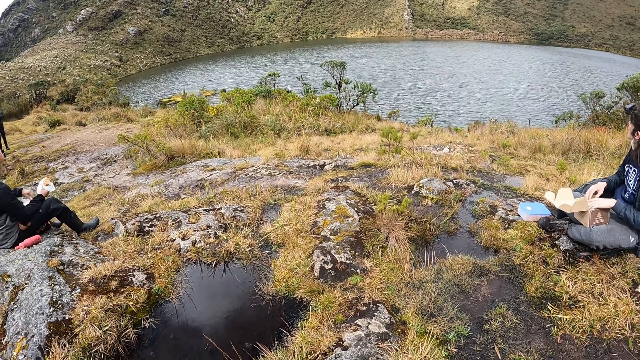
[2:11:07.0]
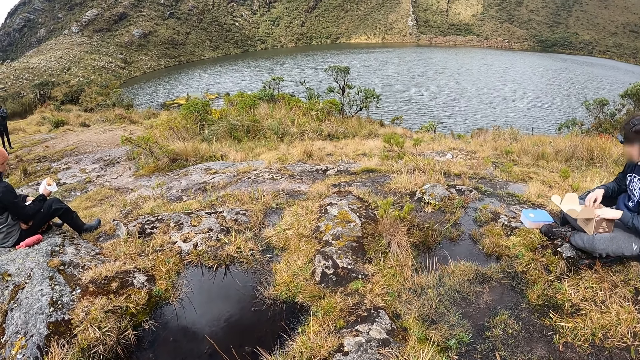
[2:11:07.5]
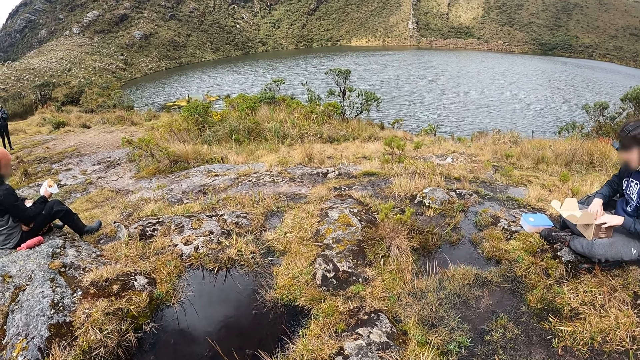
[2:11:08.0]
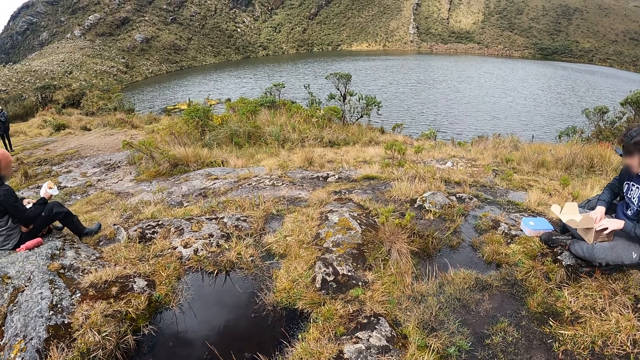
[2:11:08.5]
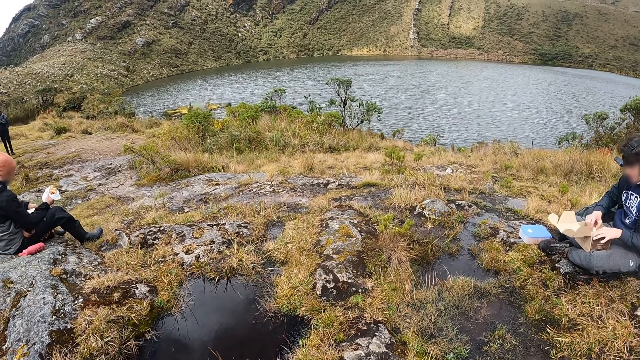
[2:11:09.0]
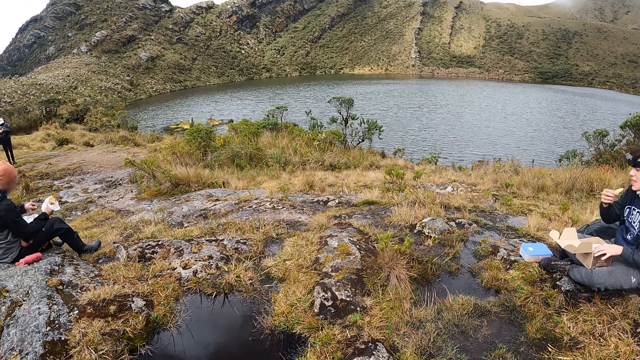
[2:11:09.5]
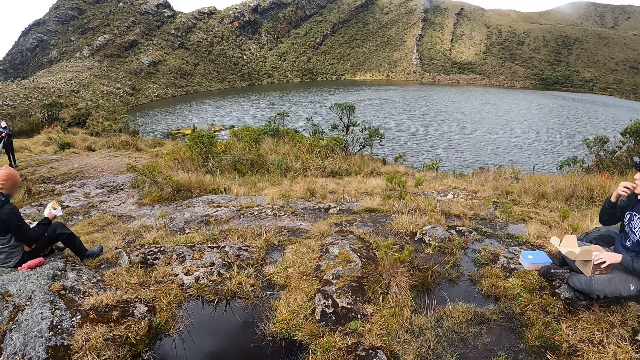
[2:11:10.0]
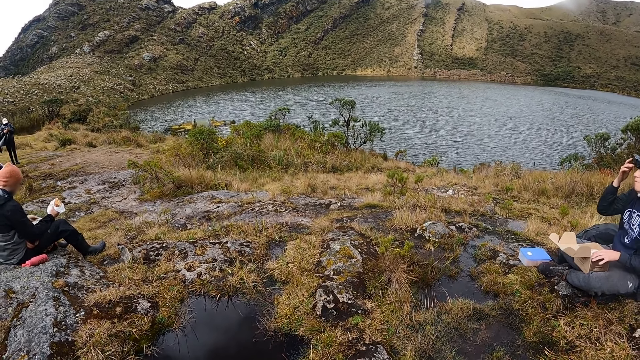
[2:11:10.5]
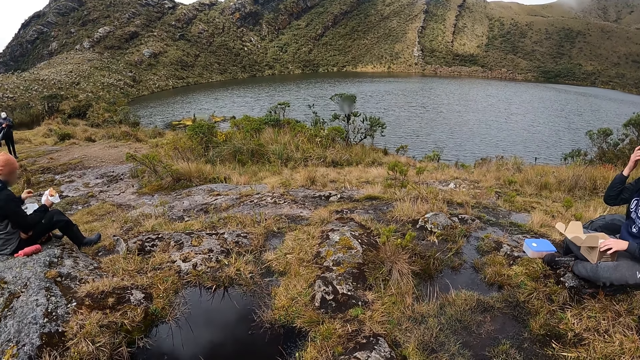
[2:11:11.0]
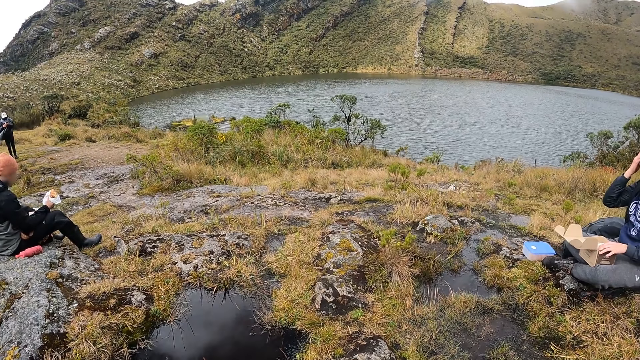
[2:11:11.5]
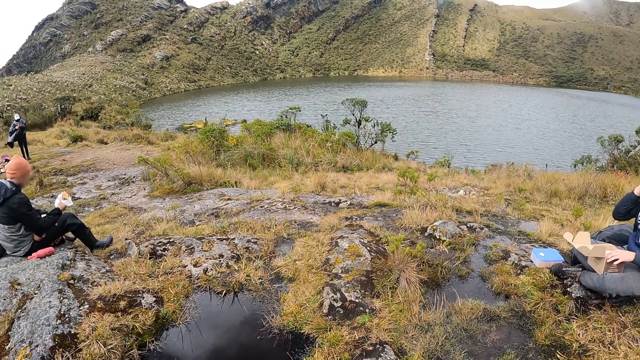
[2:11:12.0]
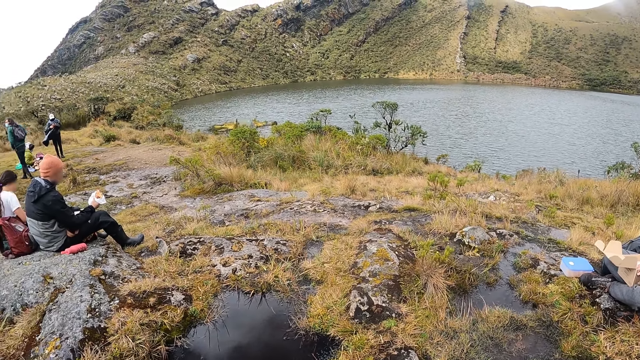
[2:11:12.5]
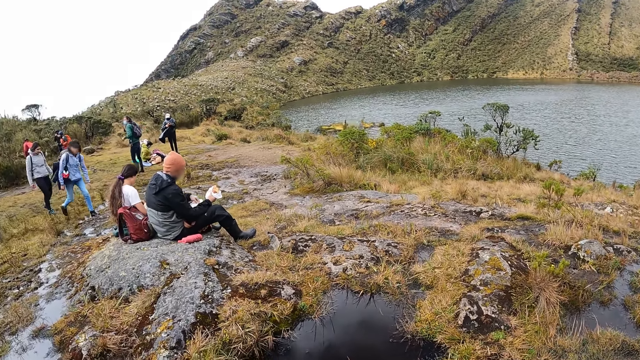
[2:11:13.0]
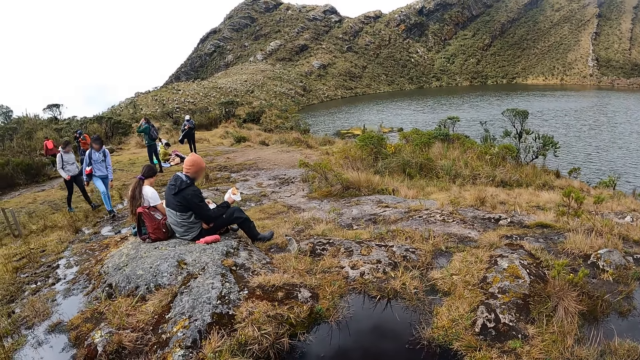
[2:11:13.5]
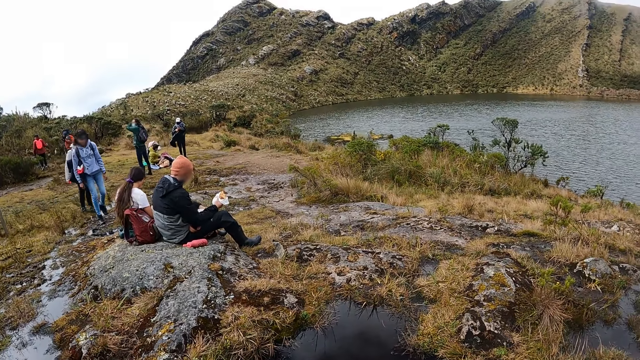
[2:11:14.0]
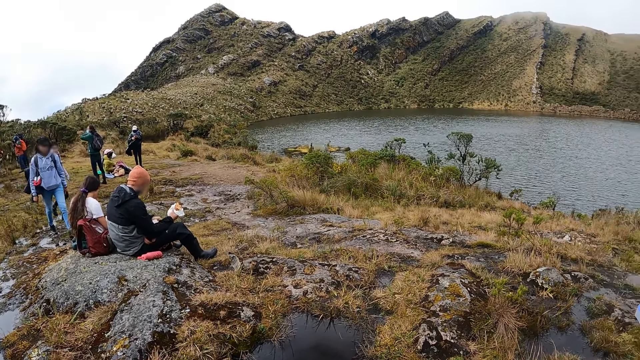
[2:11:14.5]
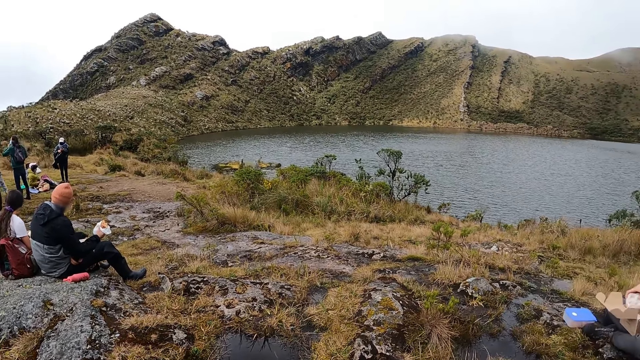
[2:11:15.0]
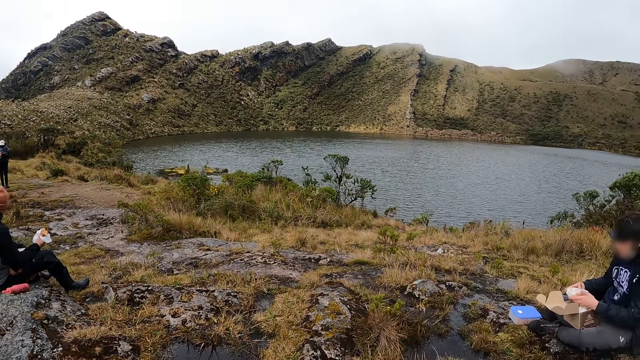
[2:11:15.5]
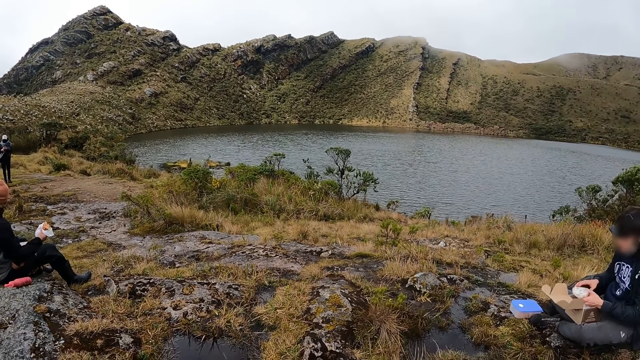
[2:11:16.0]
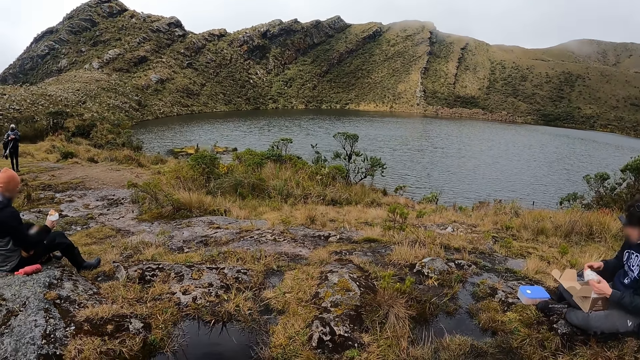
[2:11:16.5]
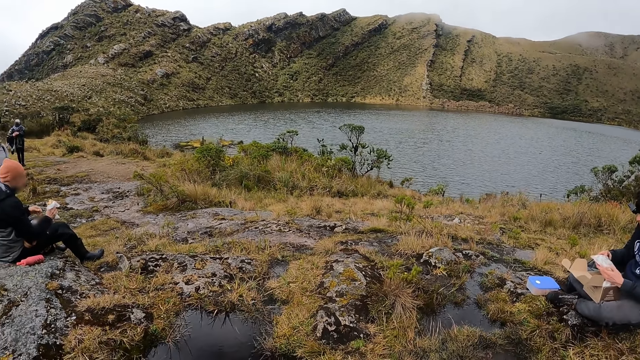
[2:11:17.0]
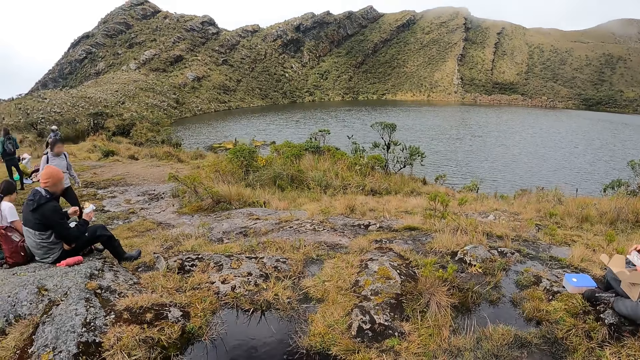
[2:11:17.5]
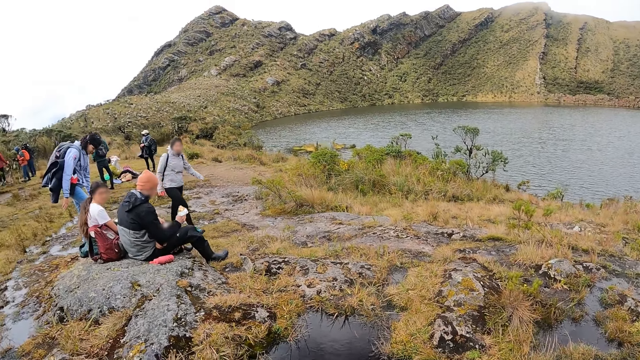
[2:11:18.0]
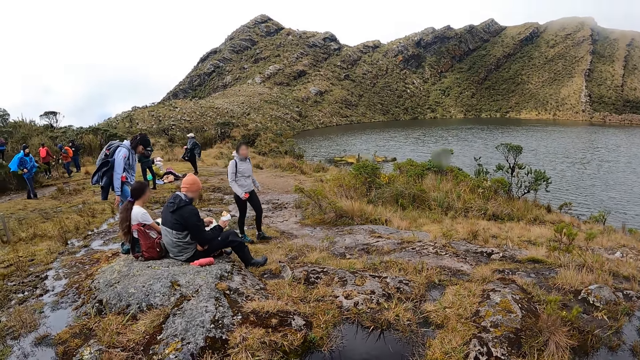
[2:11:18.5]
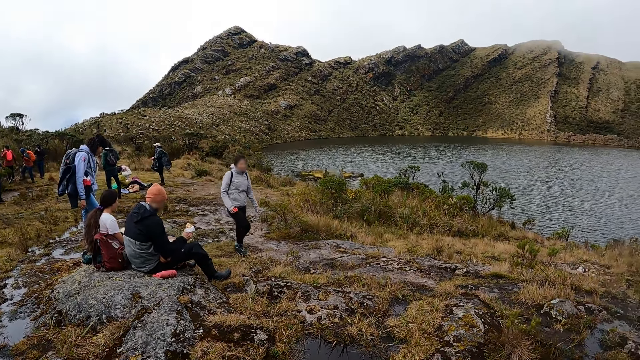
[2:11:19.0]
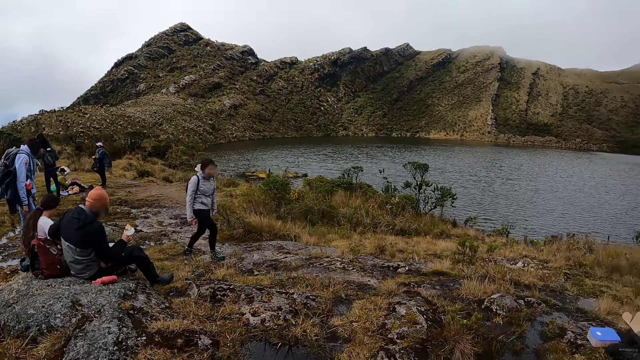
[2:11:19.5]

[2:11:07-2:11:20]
The woman picks food from the carton with her right hand, puts the food in her right hand into her mouth, adjusts a camera on her head with her right hand, and opens a wrapped food with her hands.

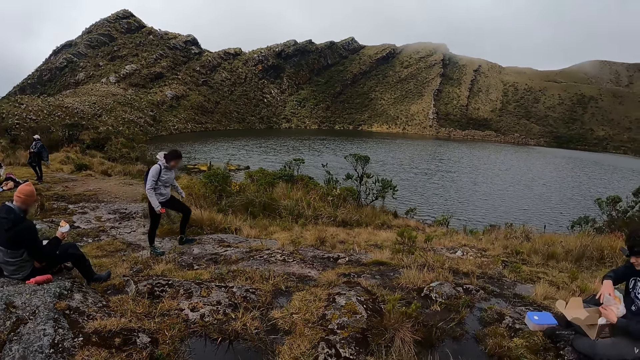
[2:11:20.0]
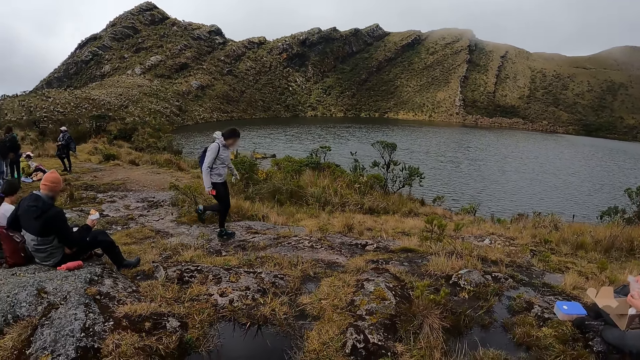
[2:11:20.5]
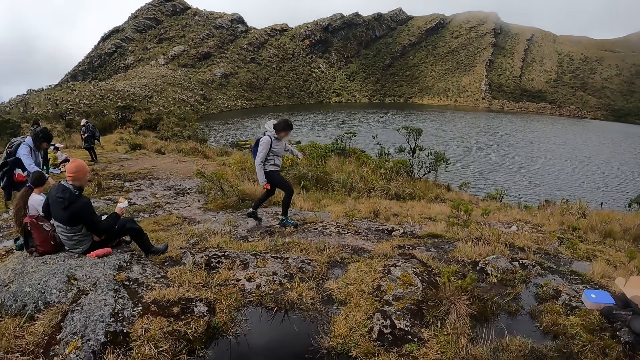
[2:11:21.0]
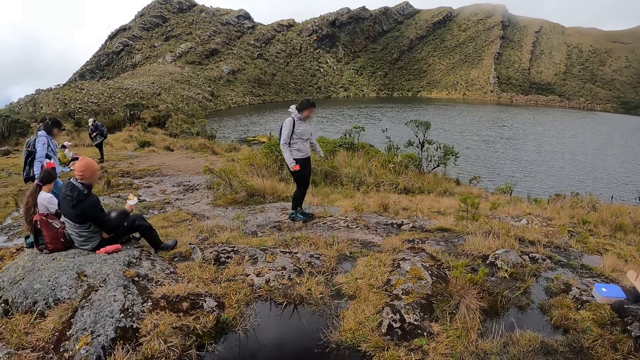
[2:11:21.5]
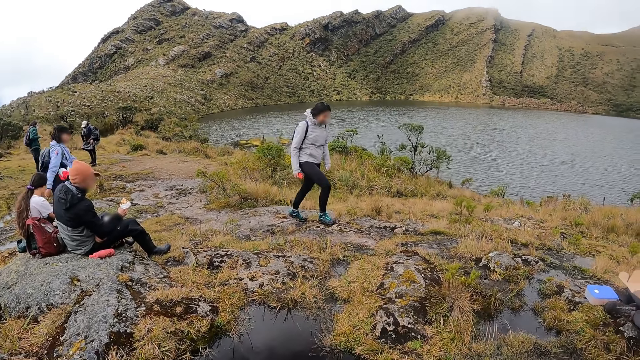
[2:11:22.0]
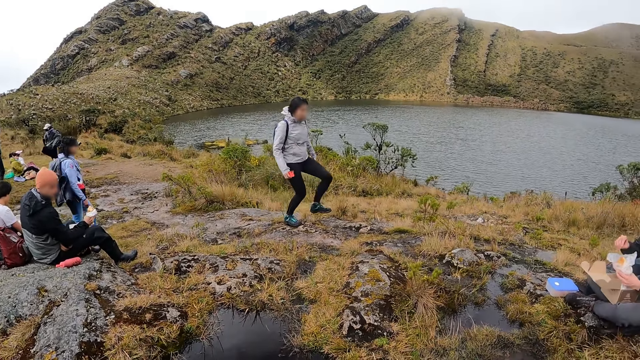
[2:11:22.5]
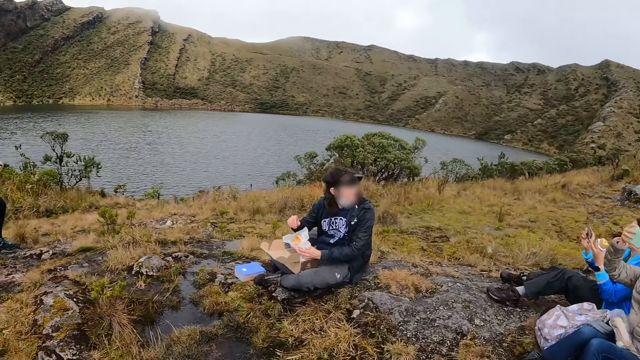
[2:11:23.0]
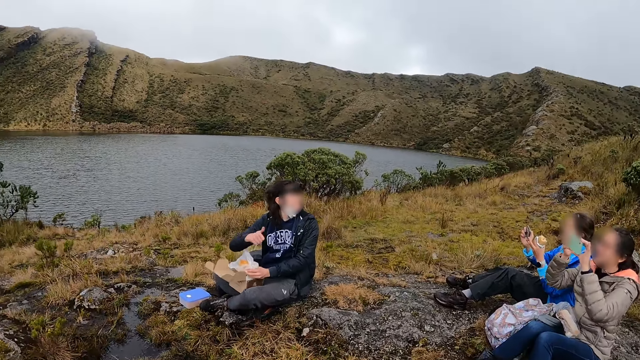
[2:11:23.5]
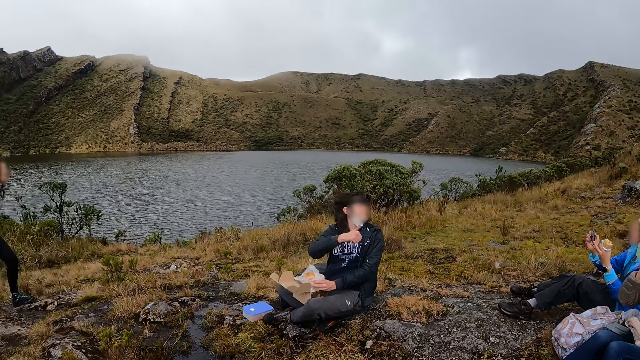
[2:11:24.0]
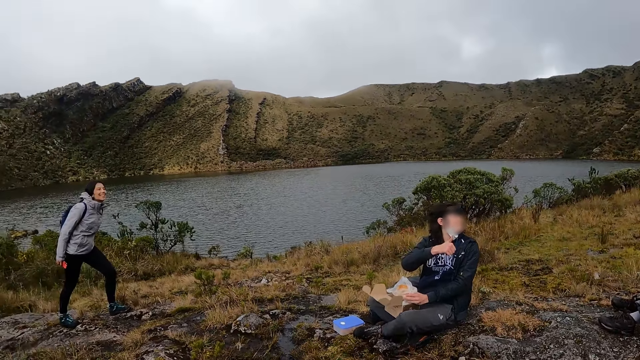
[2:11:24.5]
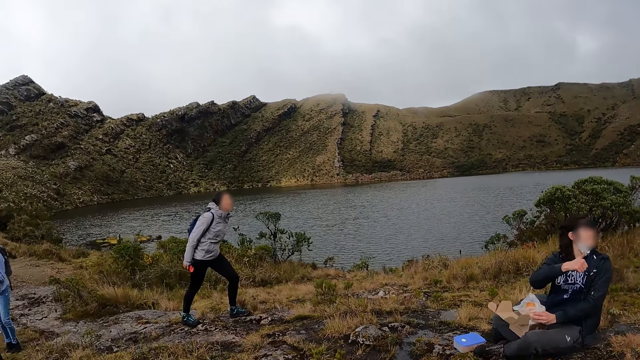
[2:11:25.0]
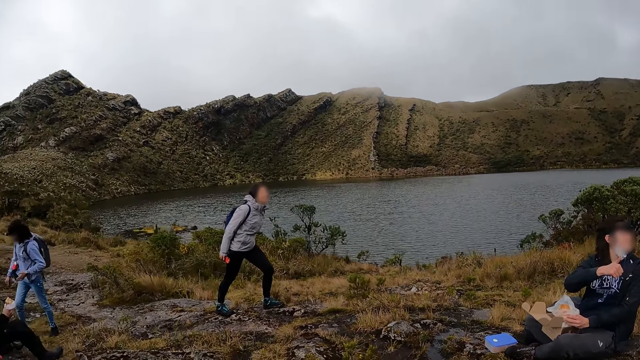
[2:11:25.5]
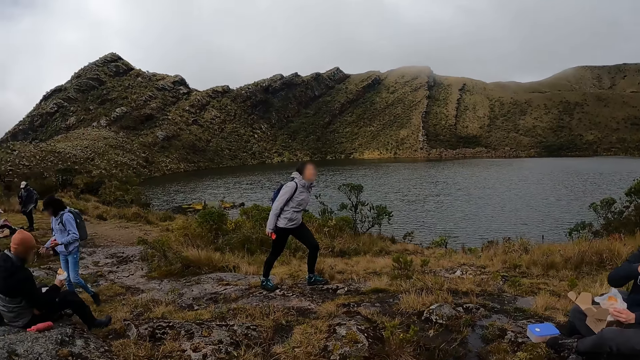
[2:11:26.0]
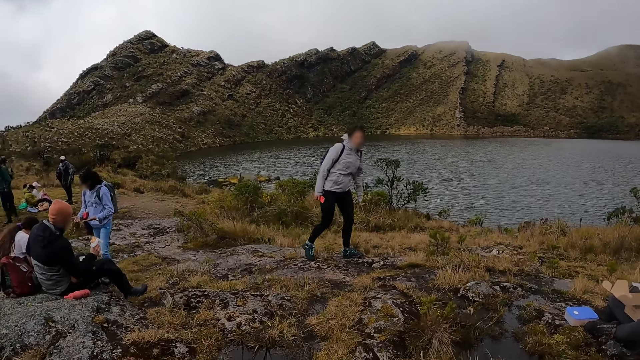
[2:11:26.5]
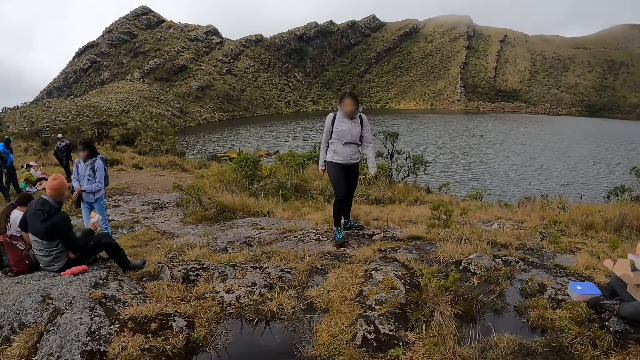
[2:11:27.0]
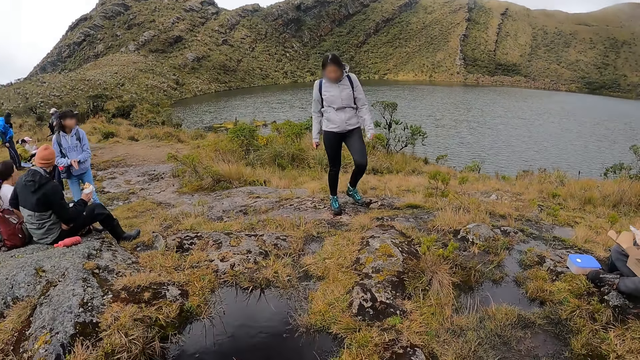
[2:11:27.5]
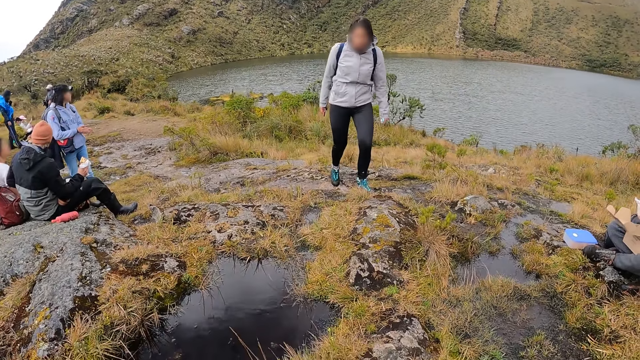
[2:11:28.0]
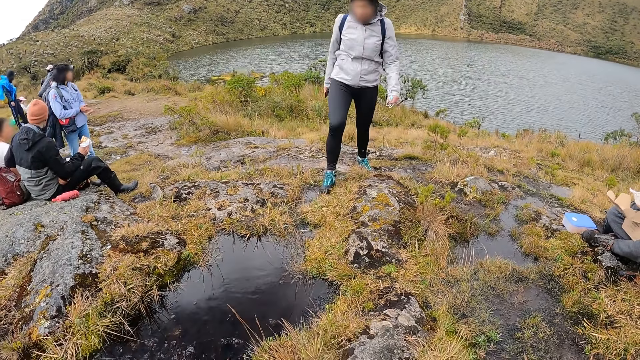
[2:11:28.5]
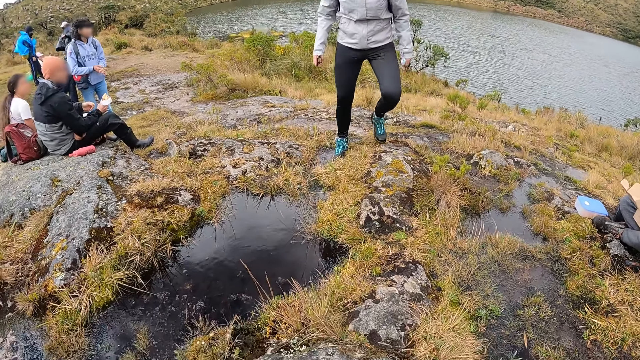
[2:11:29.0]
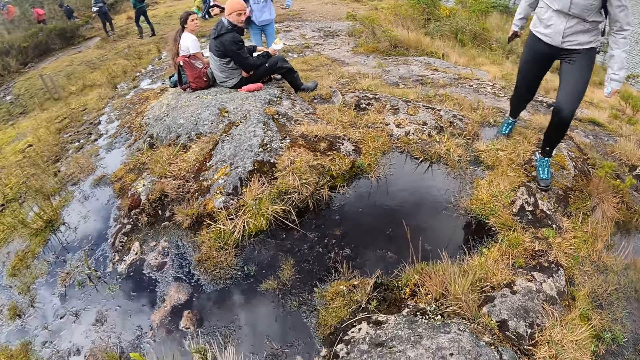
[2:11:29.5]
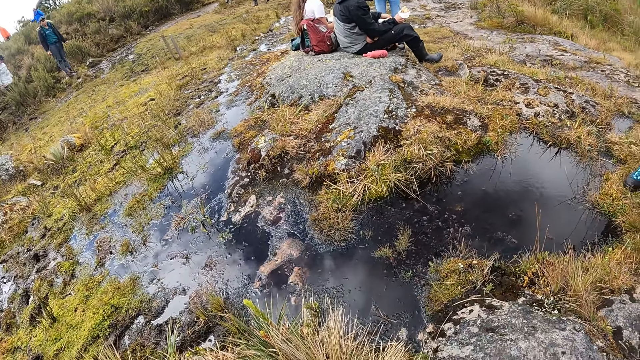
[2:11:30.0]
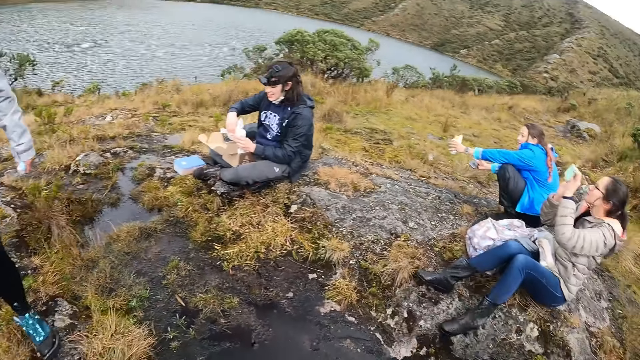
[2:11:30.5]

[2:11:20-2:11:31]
The woman interacts with another woman. A third woman operates her phone with her hands.
